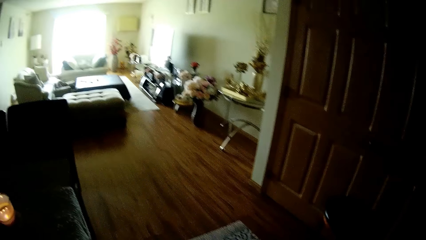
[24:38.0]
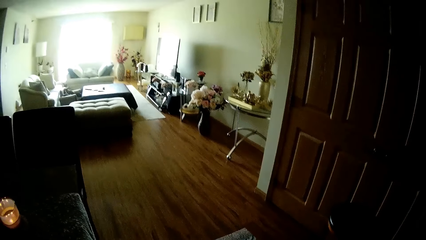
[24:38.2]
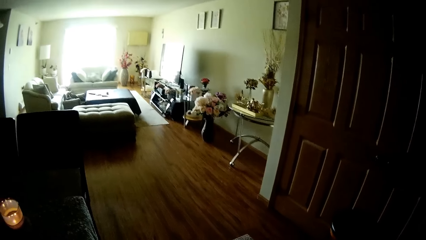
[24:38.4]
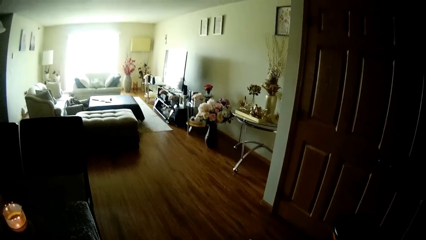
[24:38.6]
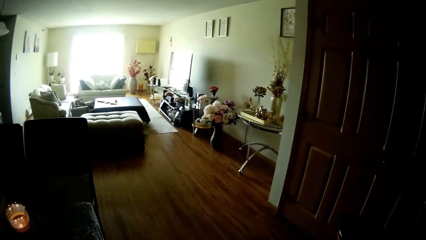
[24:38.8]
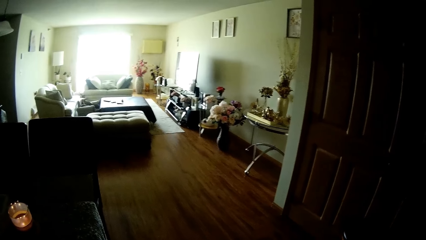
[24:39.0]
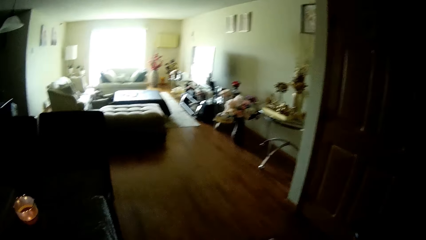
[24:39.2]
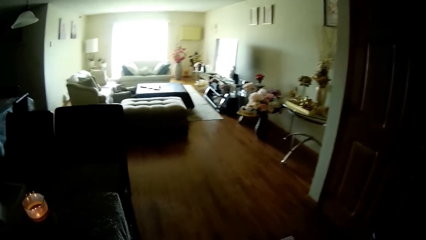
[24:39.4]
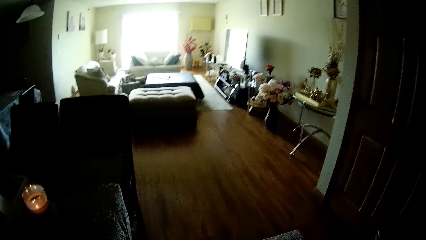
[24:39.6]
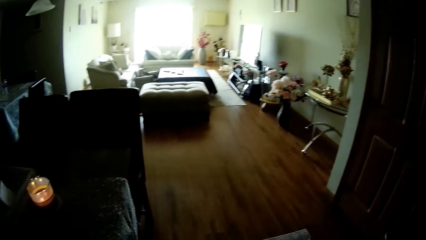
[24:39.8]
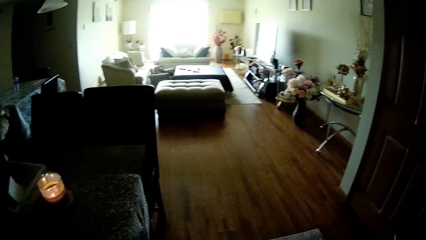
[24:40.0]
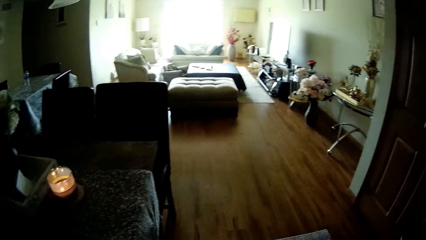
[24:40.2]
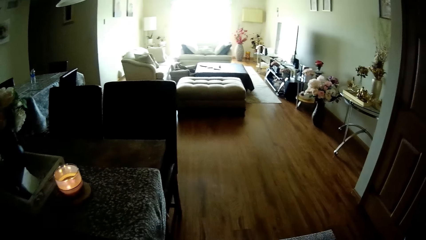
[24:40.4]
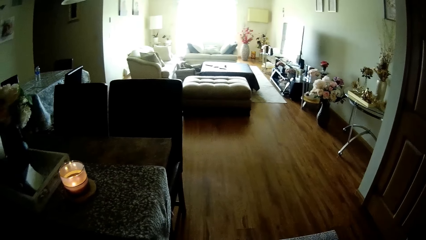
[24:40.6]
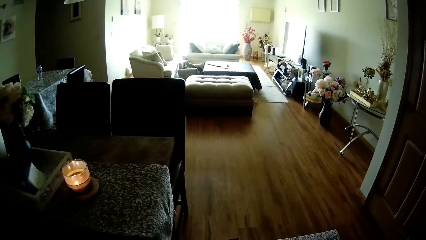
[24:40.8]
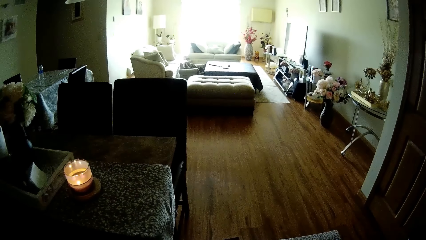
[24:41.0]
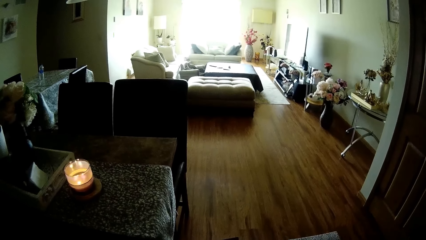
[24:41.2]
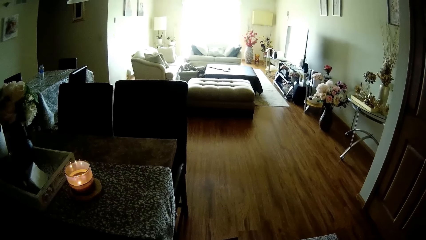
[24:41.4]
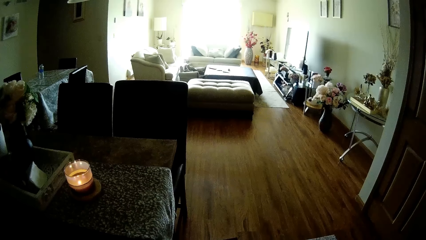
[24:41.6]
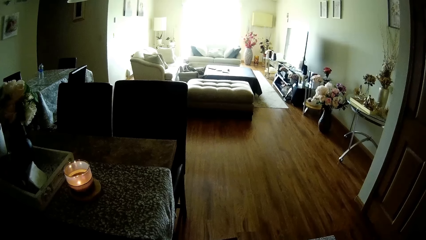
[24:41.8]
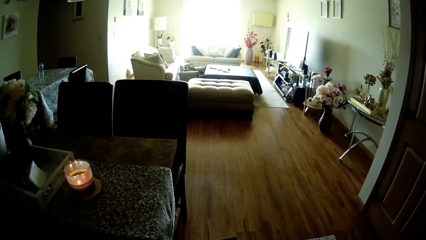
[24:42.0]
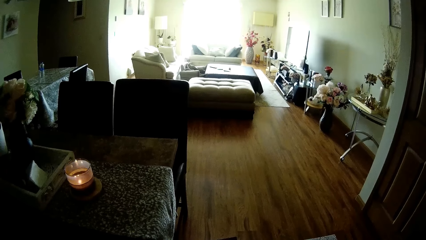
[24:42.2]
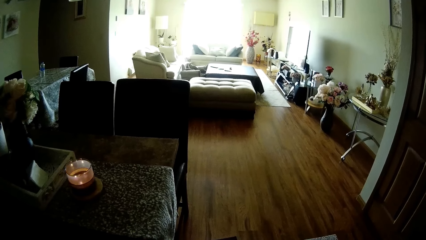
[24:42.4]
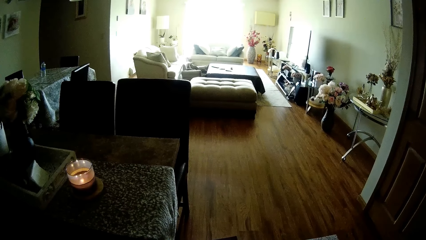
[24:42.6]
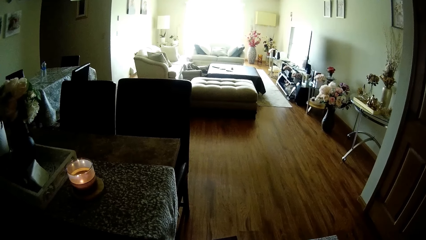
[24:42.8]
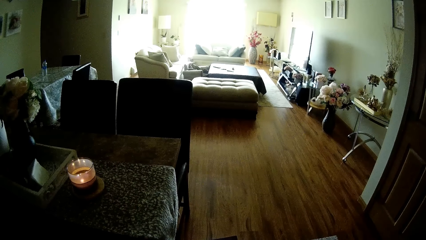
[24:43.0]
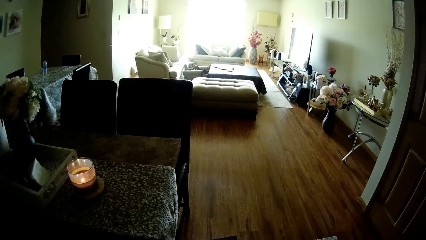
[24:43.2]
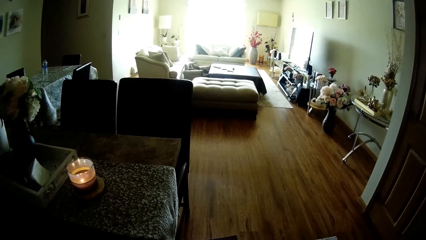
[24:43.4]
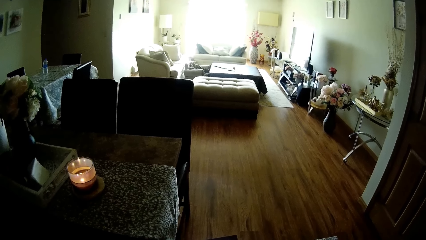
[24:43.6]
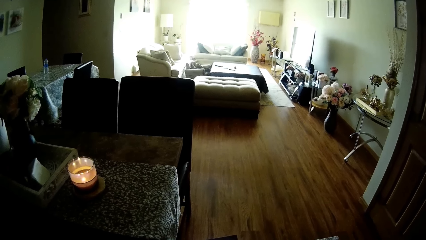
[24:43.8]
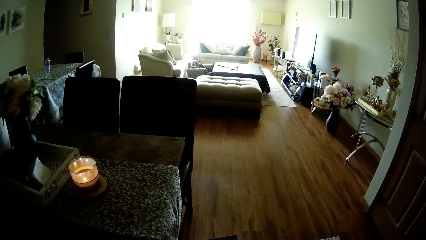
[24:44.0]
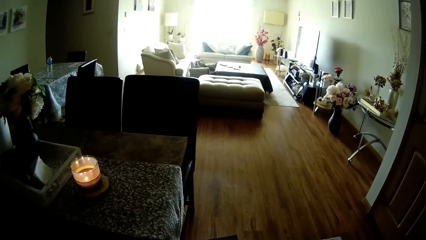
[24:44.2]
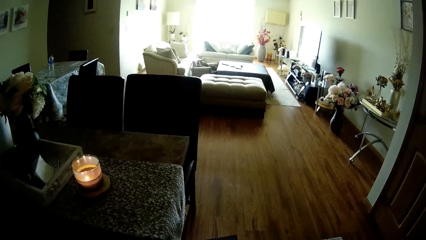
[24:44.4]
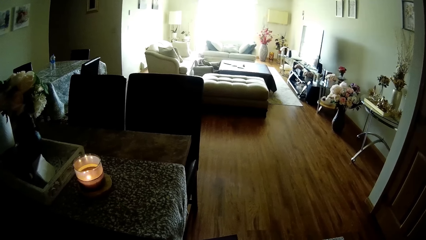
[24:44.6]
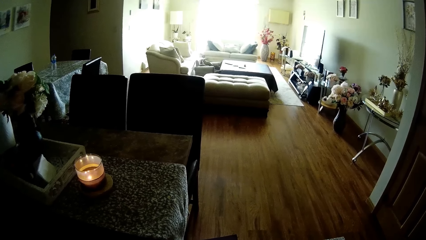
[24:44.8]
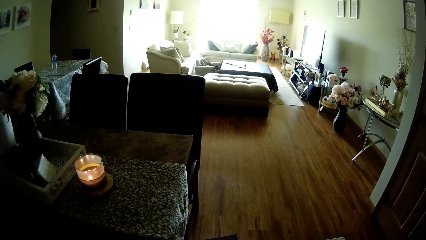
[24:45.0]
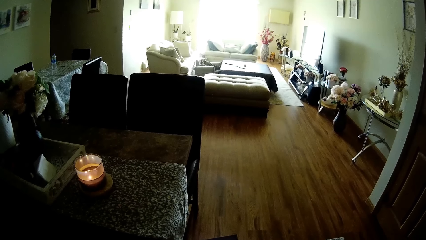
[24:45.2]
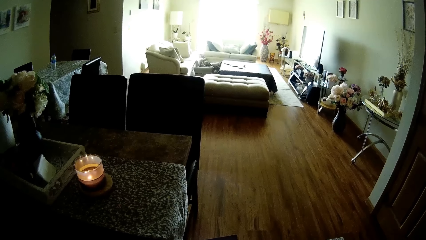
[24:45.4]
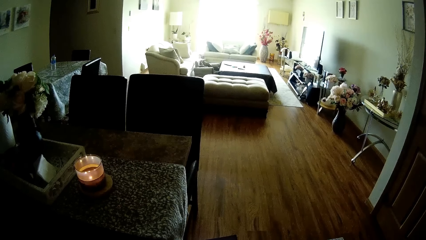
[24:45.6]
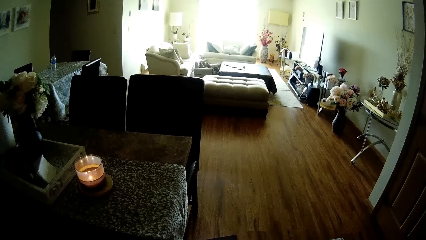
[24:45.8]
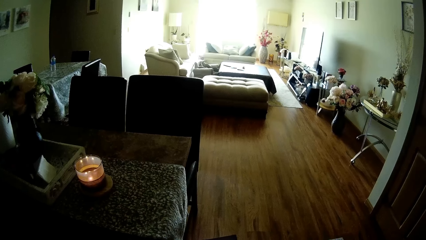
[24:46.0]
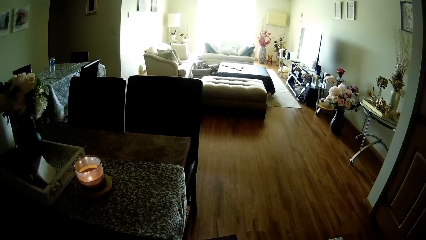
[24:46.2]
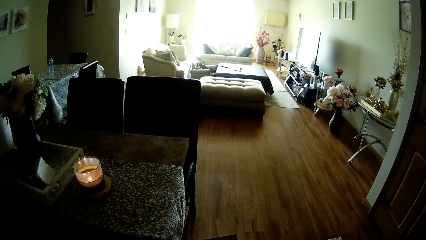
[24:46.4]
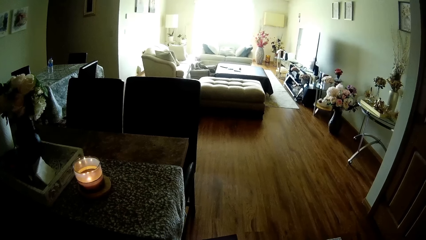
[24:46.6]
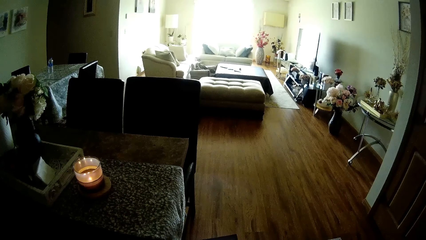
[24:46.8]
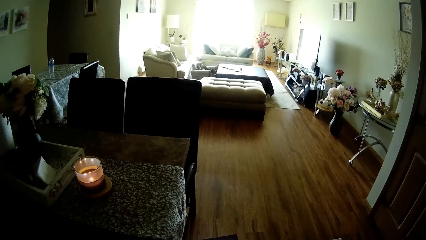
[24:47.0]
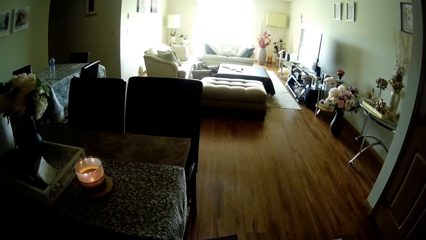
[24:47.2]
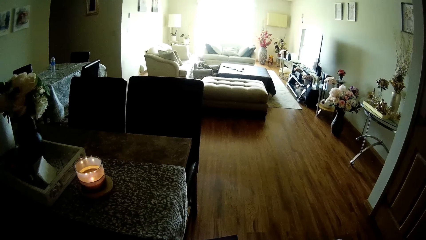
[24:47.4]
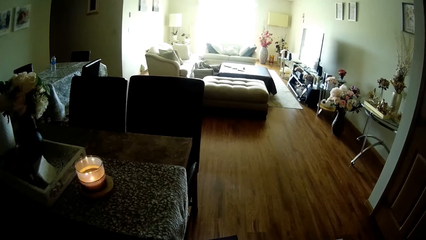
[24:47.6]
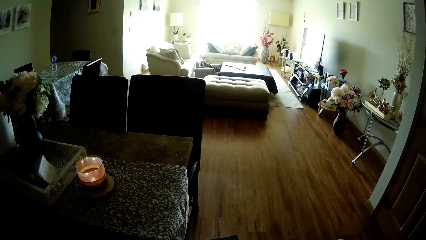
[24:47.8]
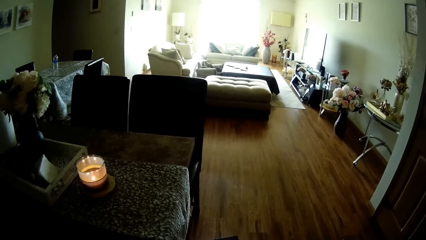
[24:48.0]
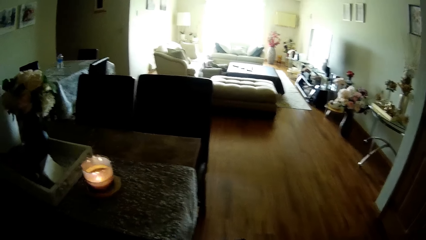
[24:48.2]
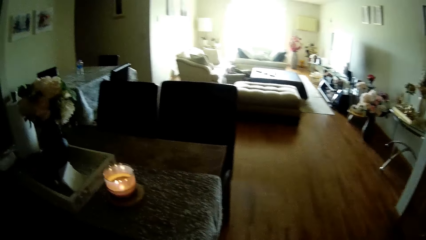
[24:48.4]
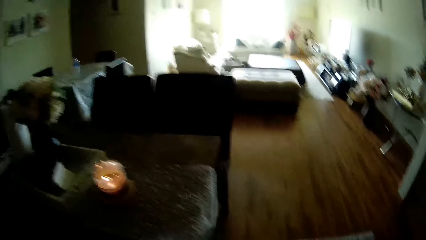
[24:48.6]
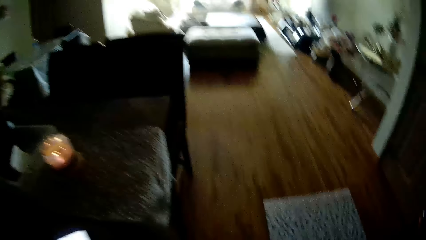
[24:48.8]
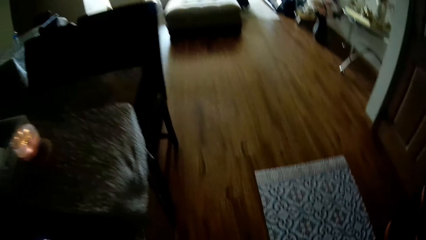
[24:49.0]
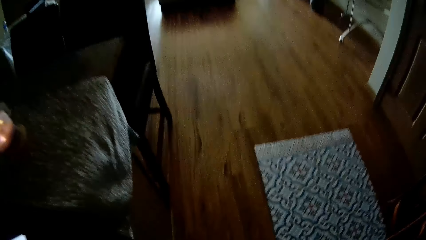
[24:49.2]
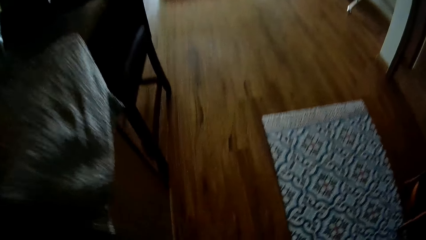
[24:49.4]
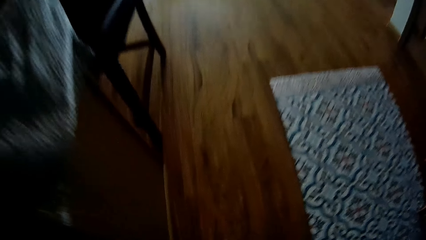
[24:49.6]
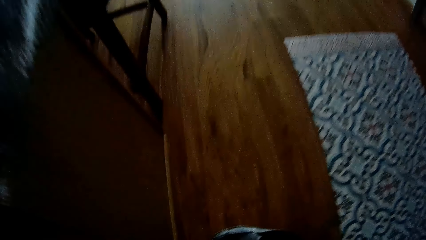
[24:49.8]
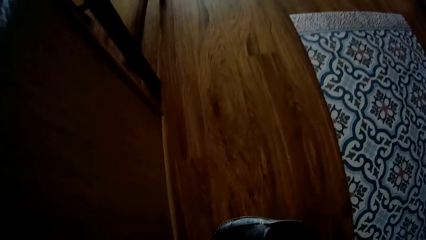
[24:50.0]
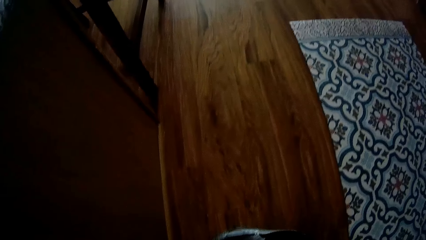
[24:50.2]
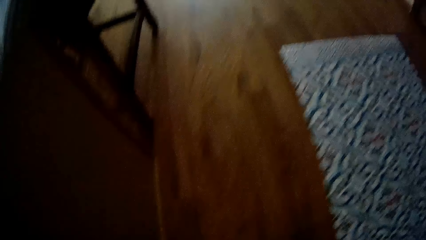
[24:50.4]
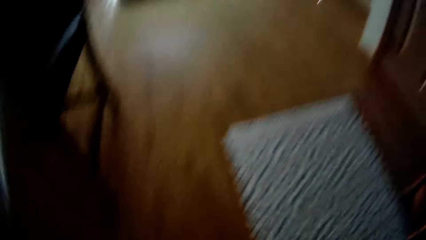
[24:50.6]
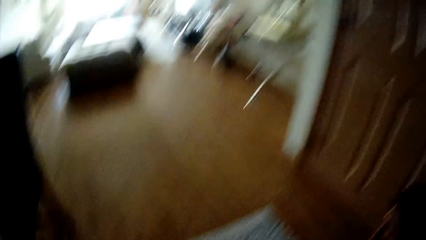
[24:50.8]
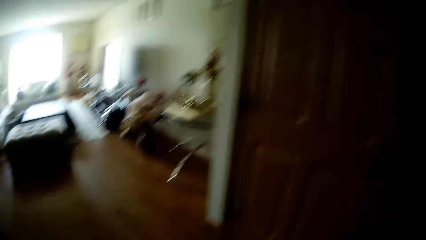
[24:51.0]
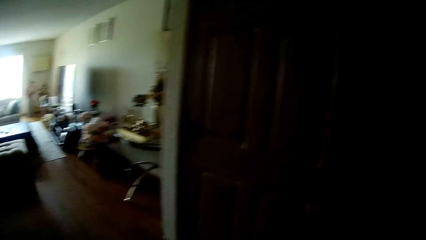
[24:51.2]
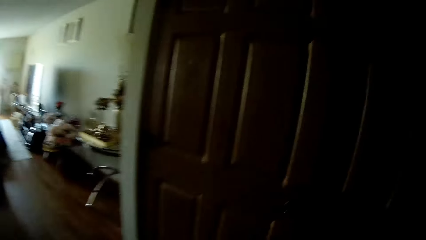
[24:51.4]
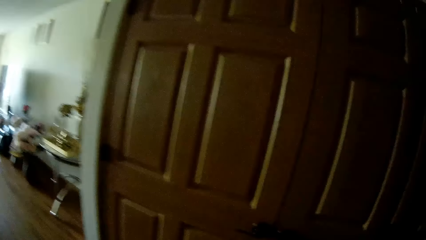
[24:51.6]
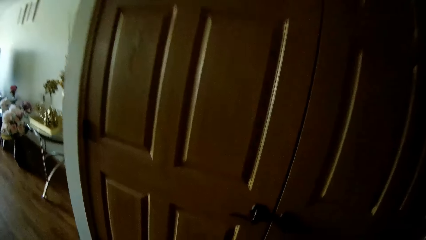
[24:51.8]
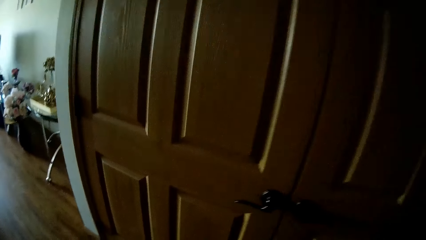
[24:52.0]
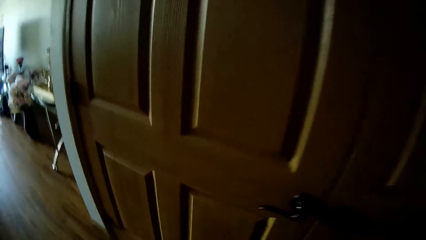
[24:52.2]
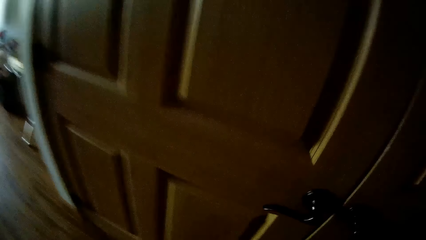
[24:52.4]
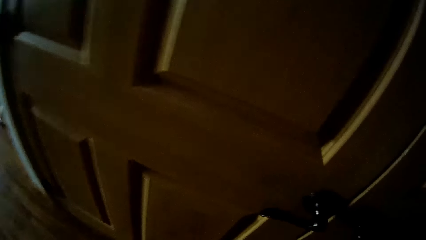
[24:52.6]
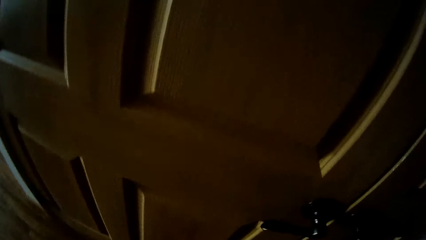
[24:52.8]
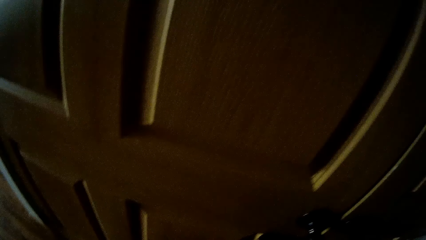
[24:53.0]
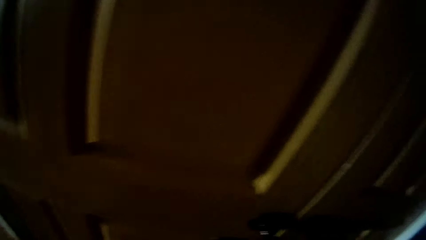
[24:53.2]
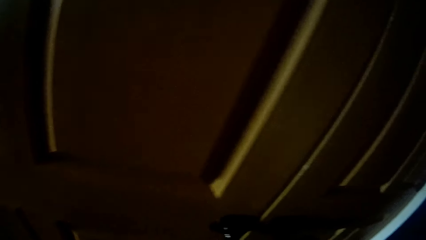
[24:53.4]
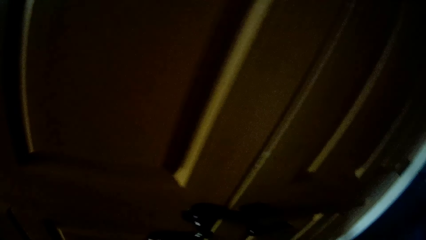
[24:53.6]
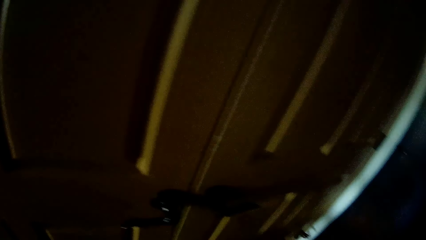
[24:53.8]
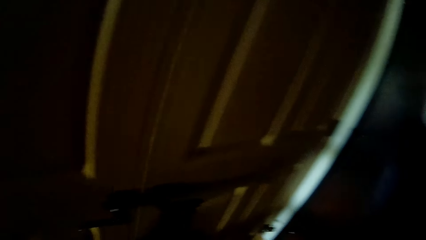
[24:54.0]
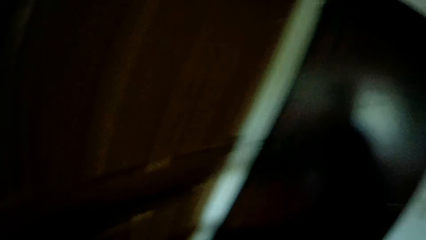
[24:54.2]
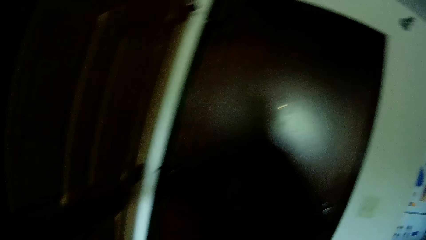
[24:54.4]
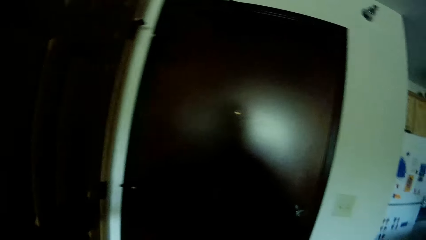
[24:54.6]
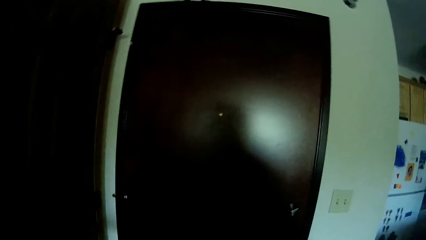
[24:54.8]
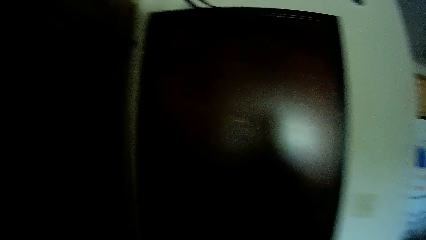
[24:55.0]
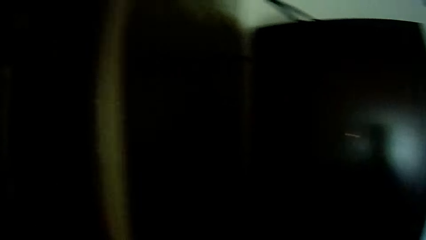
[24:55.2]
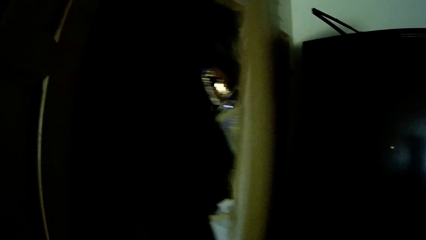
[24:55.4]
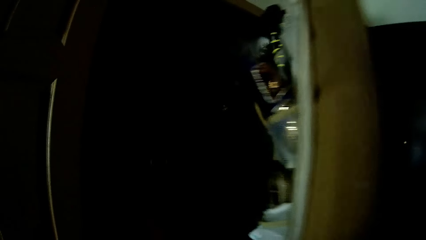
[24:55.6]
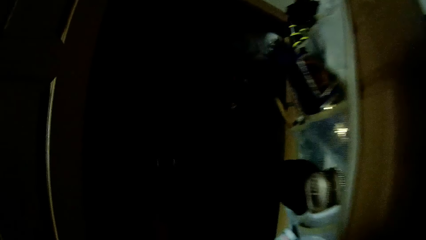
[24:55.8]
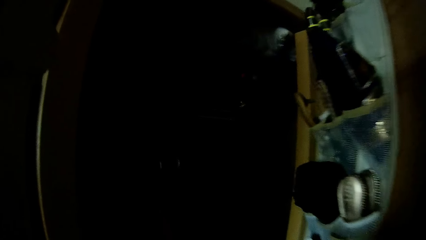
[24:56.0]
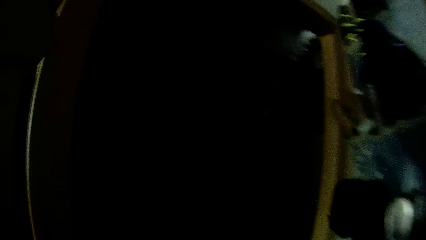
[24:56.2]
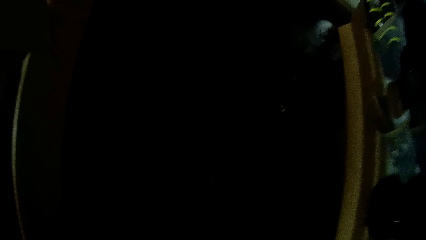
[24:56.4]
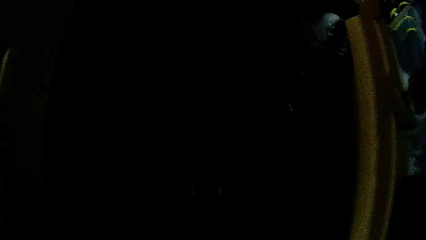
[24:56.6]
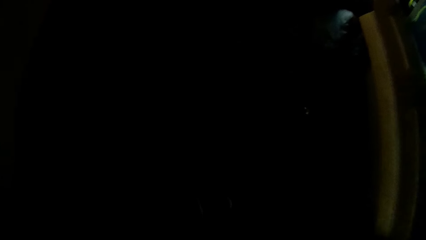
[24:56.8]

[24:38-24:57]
The camera wearer looks down. He walks to the door. He opens the cupboard door with his right hand.
